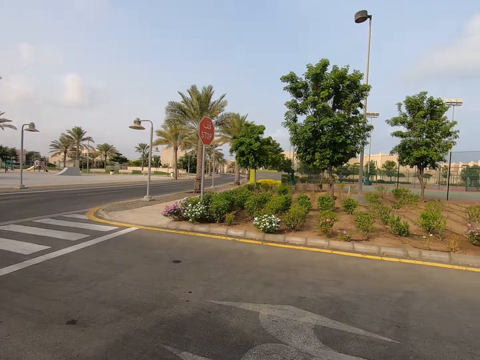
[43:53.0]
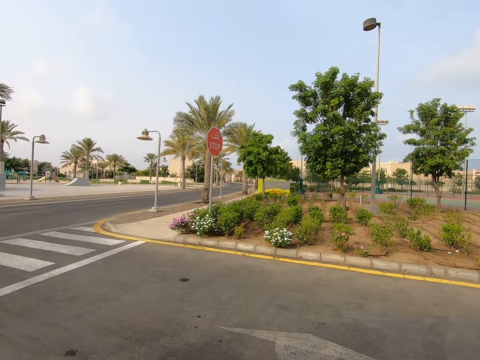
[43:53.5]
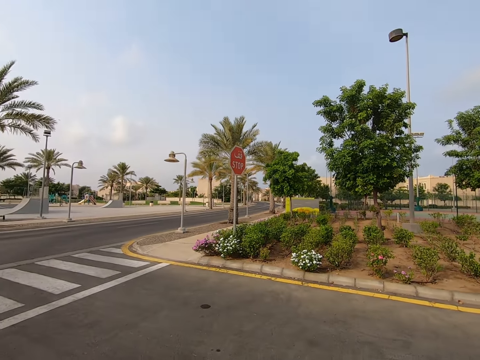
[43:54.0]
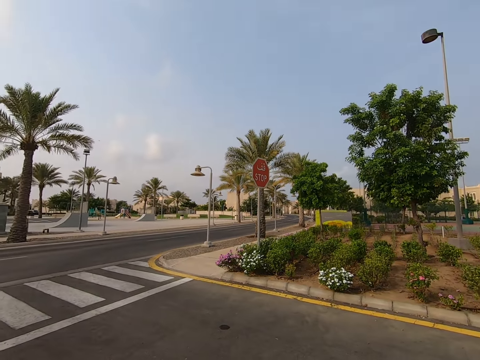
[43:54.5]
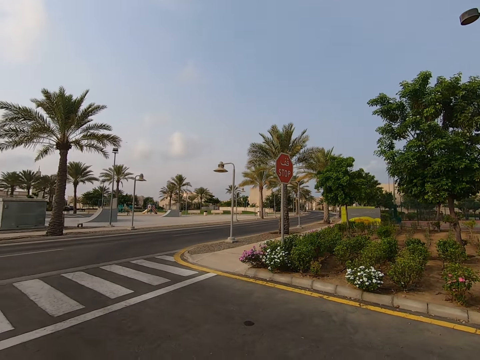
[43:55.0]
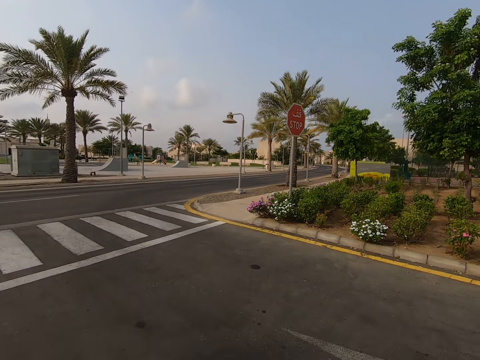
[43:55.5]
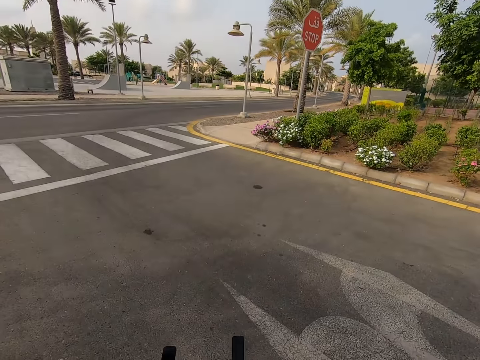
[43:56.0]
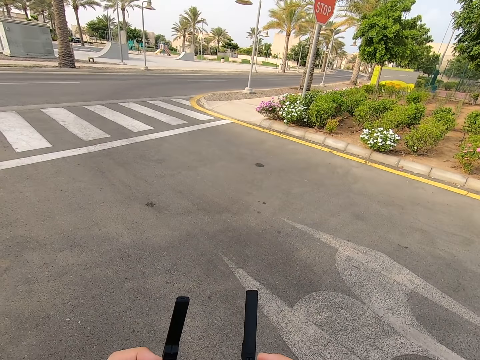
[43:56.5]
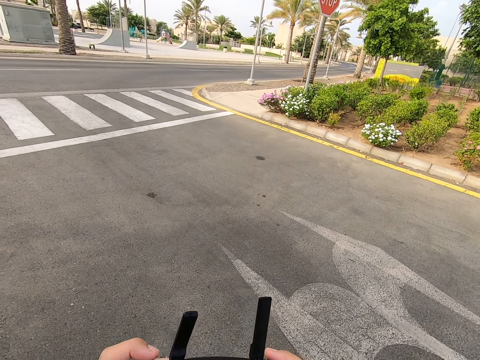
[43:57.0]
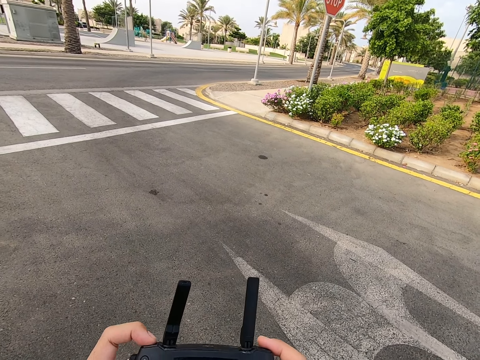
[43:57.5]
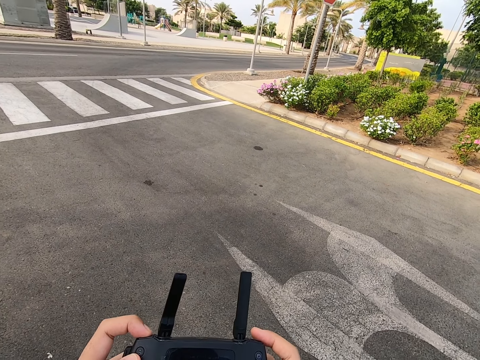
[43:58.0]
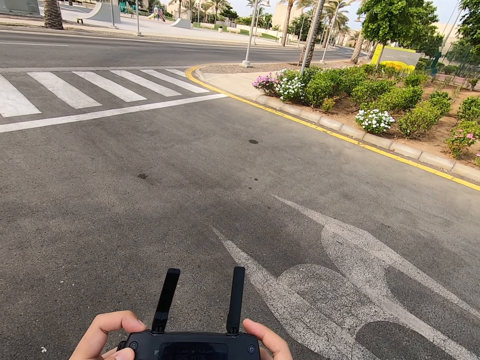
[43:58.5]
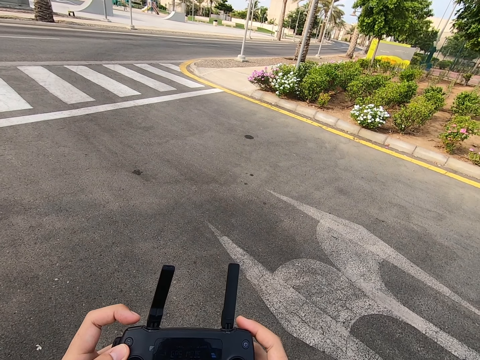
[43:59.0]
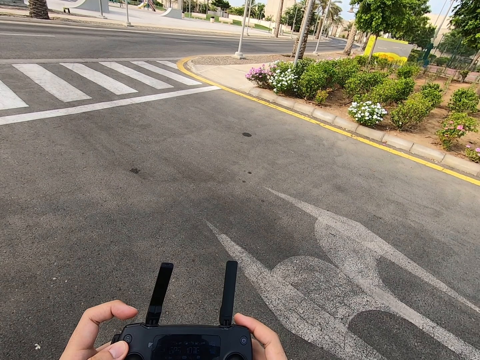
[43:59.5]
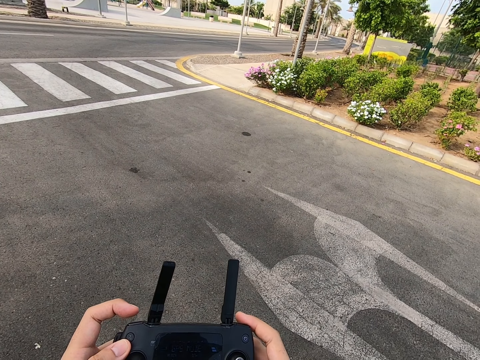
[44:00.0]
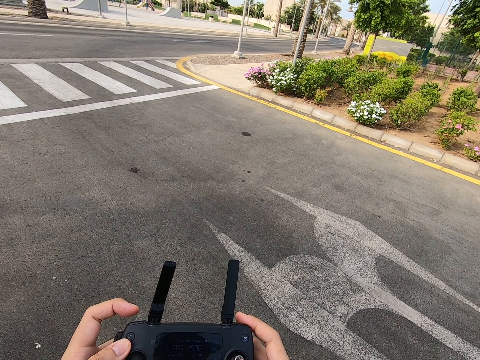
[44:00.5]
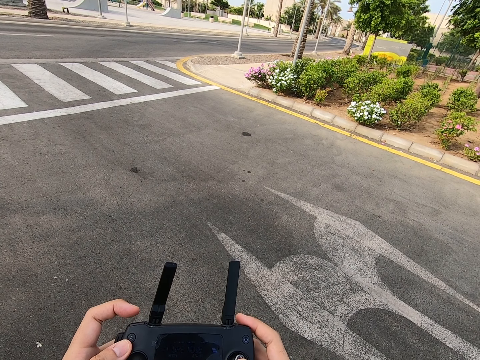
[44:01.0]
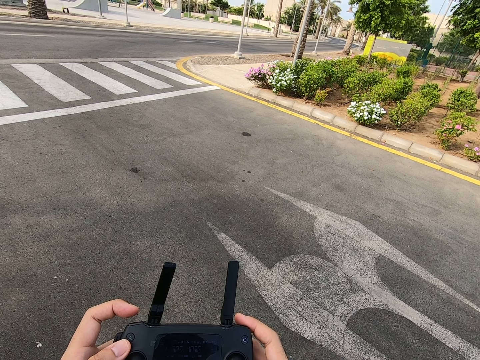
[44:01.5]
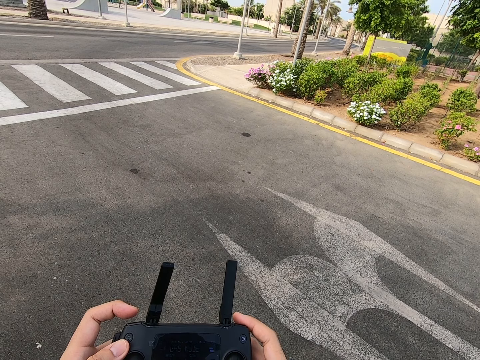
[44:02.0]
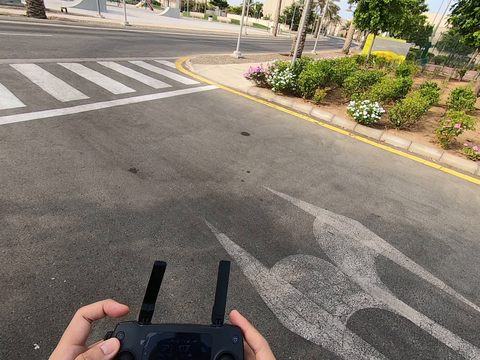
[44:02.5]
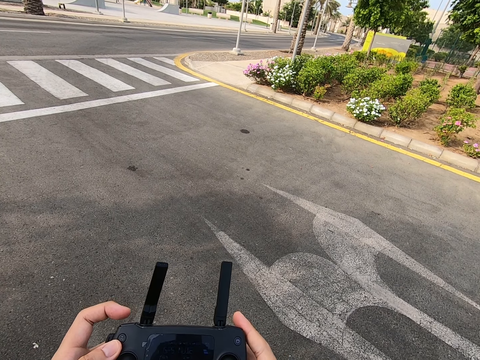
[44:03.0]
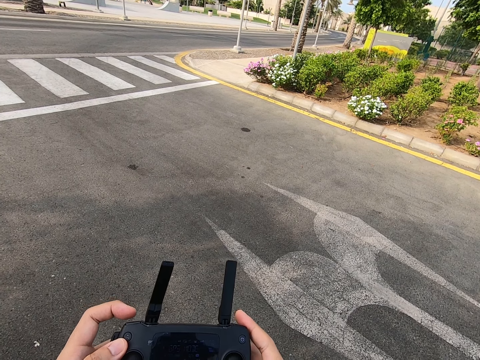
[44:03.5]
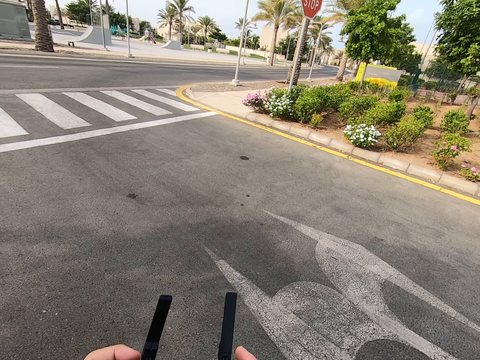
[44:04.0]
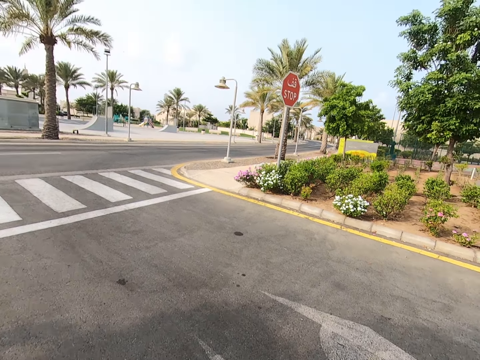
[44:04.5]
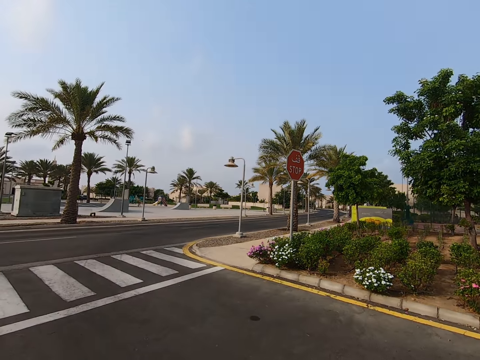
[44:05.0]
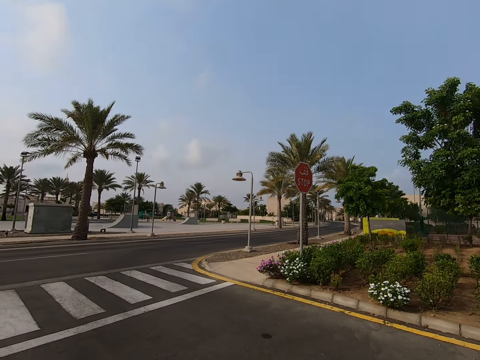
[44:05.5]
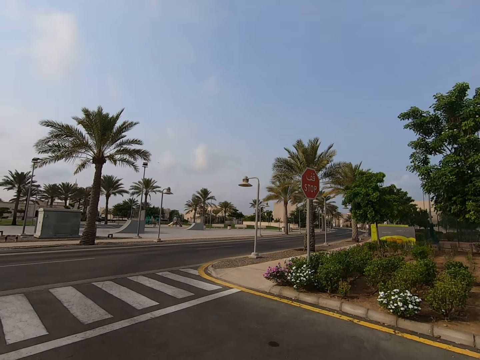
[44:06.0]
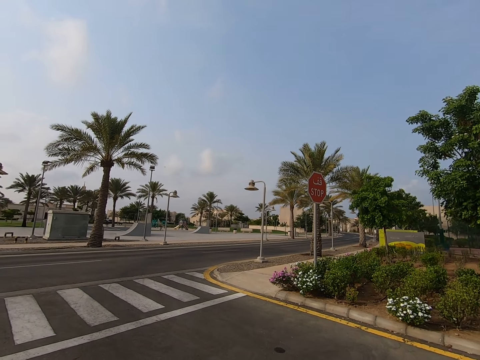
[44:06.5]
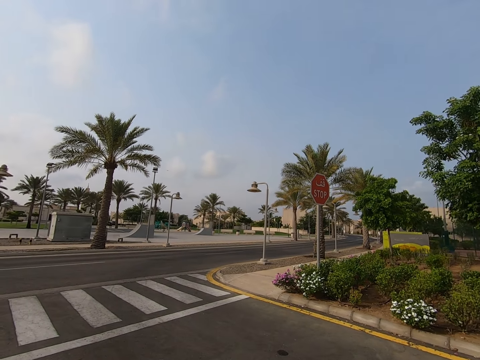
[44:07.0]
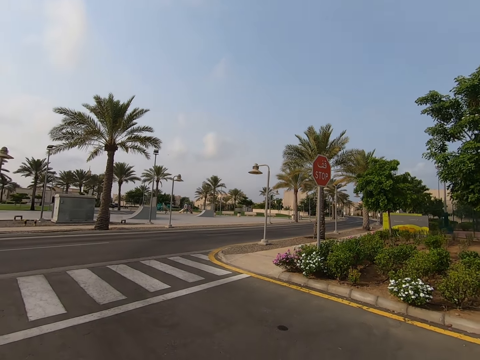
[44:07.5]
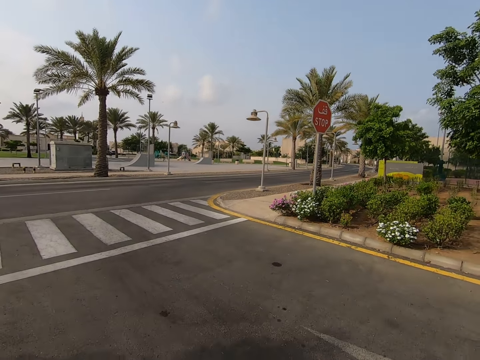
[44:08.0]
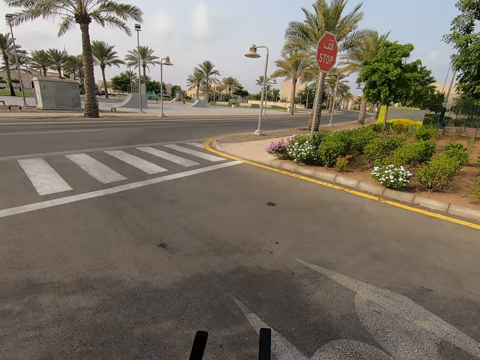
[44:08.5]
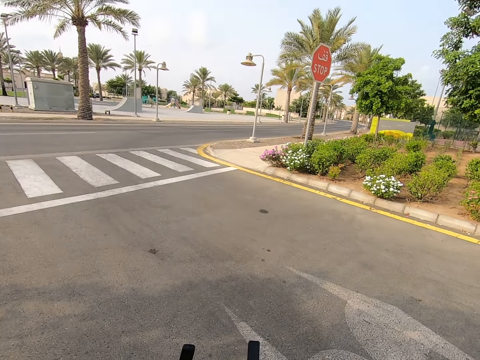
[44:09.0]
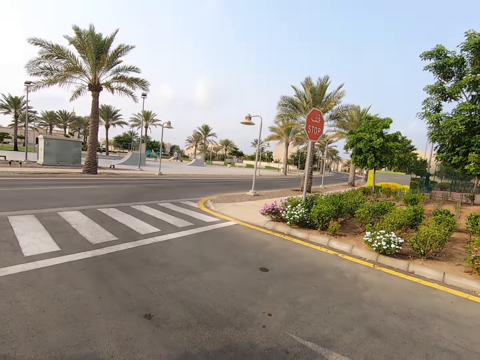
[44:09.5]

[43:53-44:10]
The camera wearer presses the drone controller. They look at the remote control. They look around.

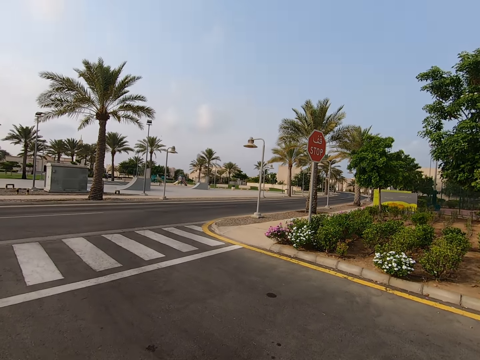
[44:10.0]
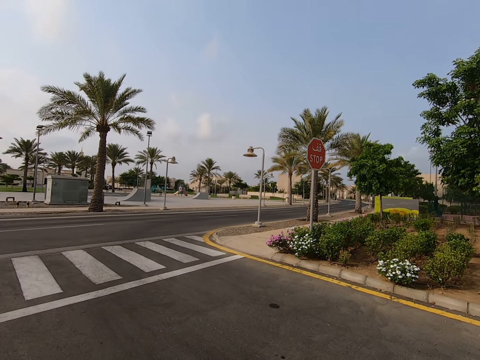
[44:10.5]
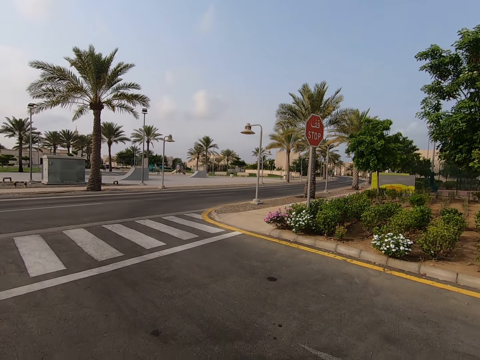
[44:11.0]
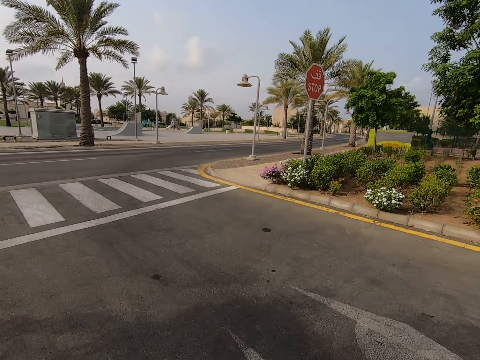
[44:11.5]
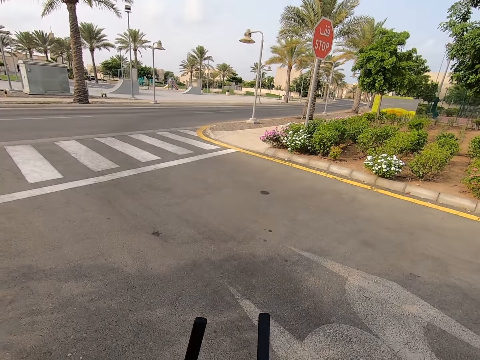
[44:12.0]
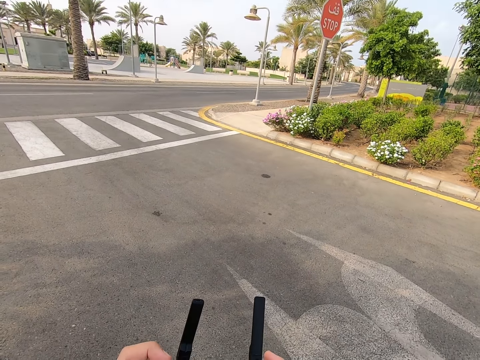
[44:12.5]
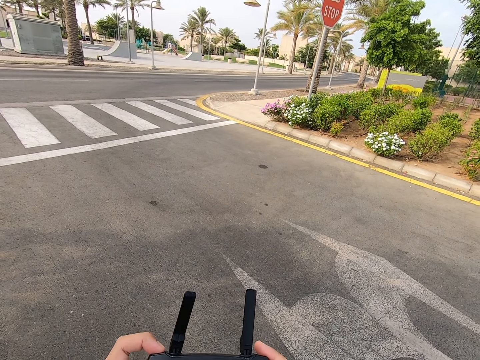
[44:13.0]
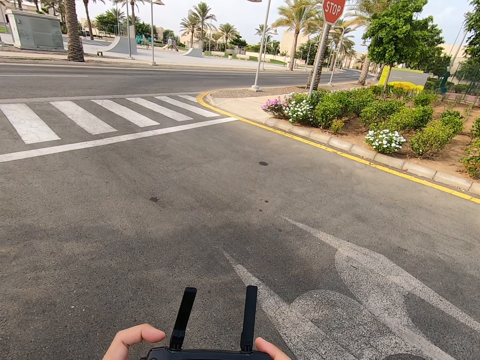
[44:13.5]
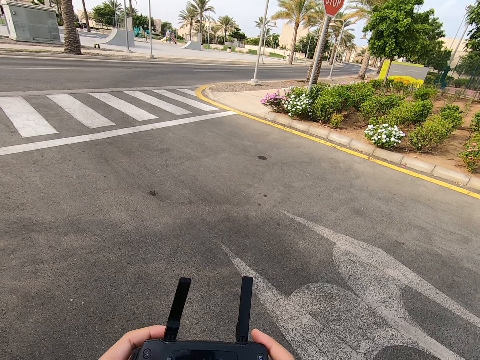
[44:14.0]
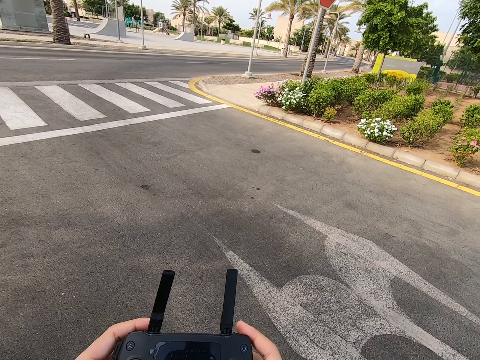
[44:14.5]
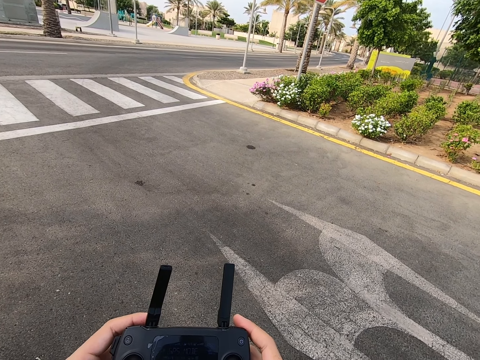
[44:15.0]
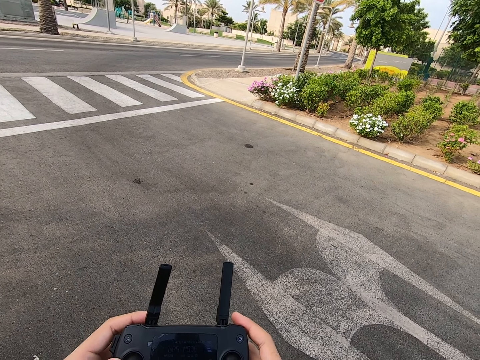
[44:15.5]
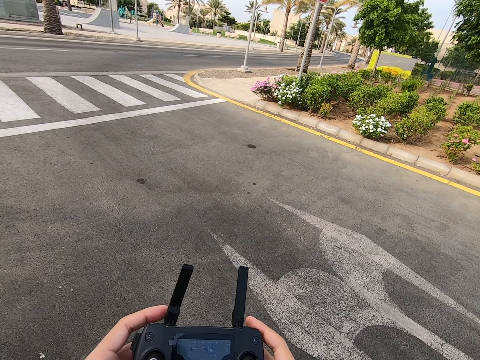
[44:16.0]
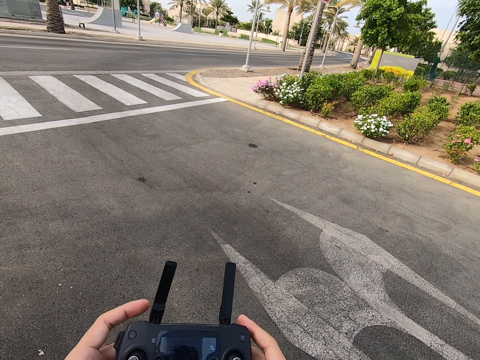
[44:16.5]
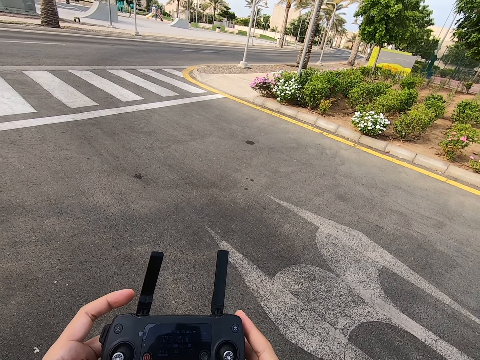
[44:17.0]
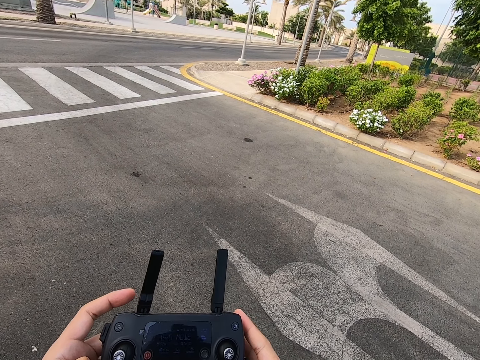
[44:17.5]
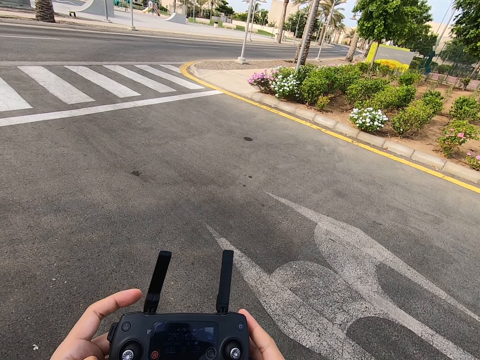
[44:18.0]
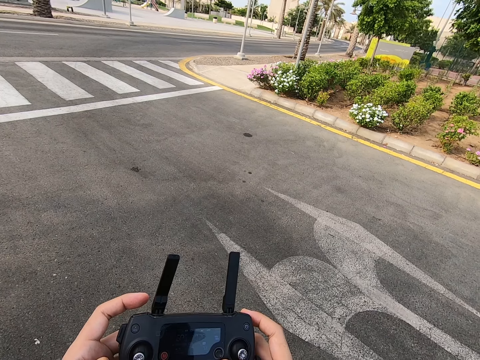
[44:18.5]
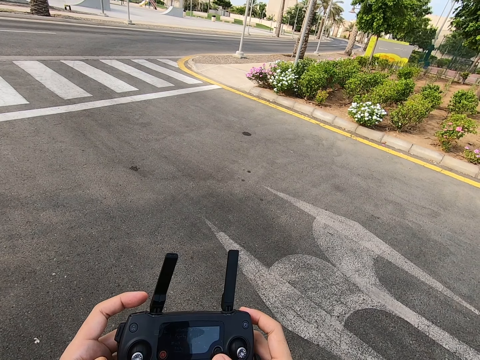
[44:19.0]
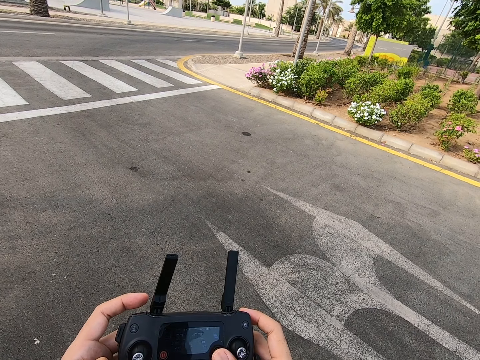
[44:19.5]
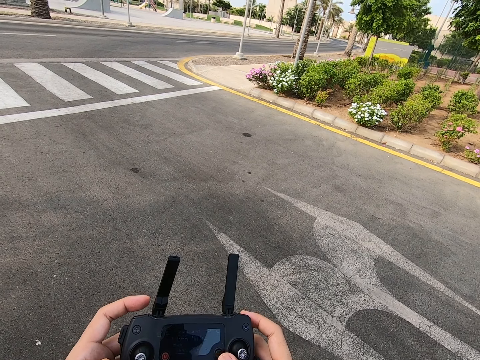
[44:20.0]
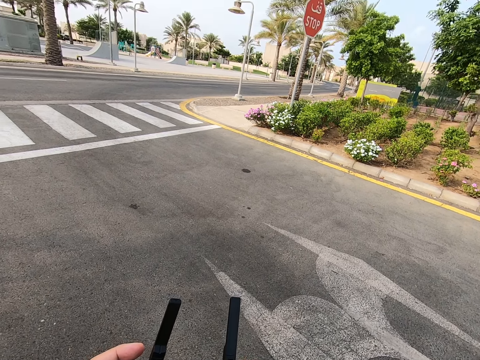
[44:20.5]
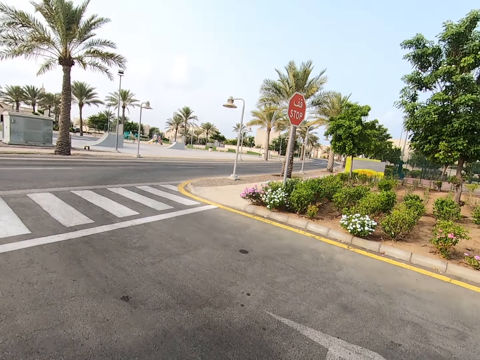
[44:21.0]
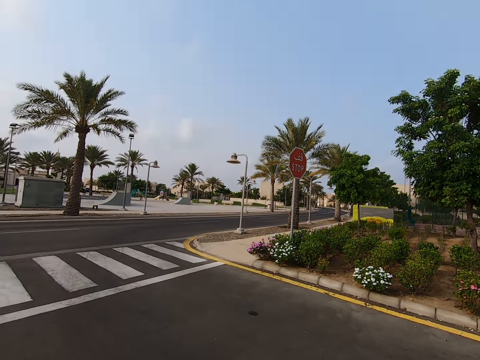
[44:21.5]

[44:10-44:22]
The camera wearer presses the drone controller. They look at the remote control. They operate the remote control. They look around.
